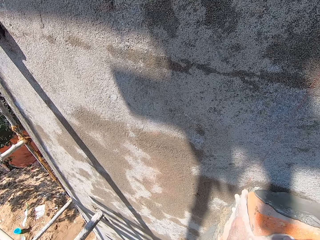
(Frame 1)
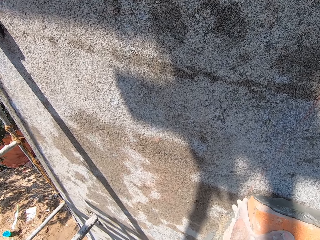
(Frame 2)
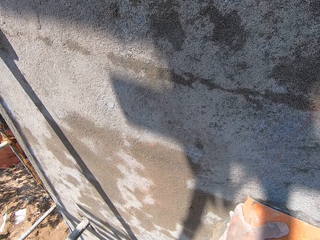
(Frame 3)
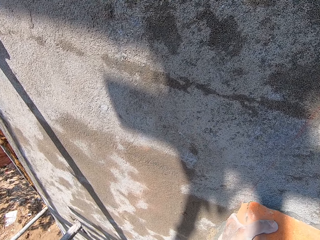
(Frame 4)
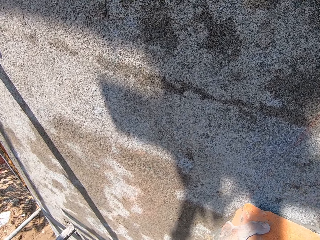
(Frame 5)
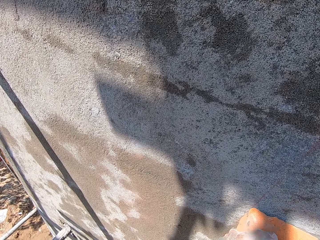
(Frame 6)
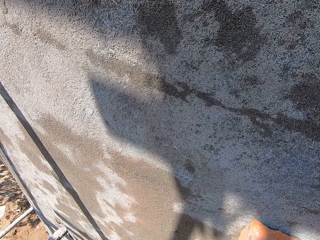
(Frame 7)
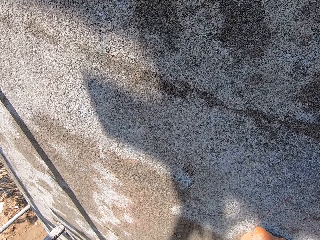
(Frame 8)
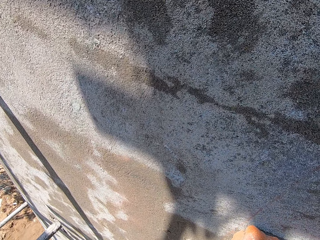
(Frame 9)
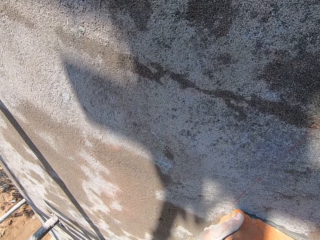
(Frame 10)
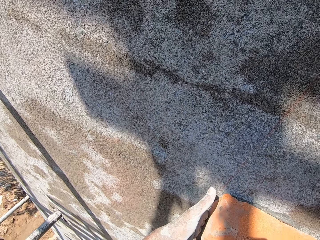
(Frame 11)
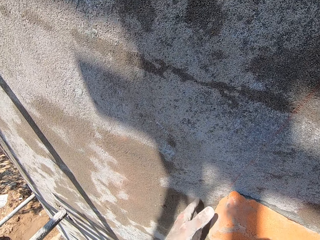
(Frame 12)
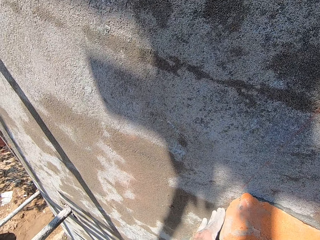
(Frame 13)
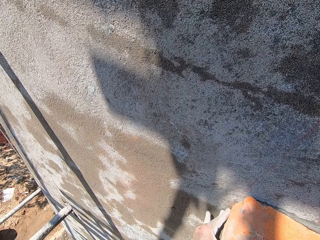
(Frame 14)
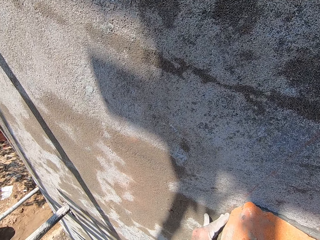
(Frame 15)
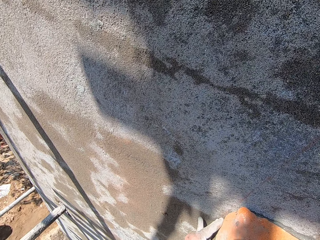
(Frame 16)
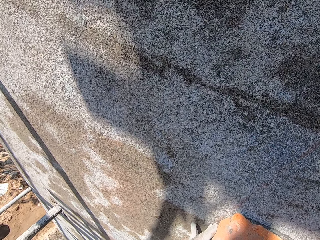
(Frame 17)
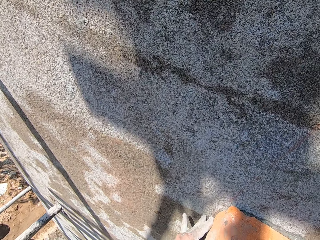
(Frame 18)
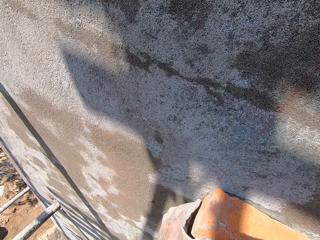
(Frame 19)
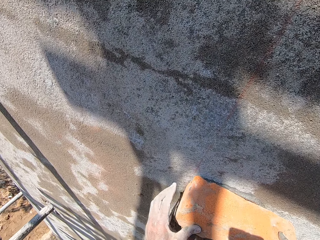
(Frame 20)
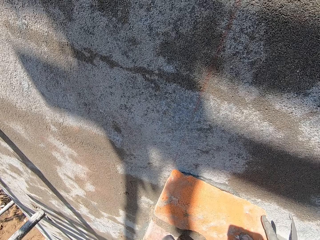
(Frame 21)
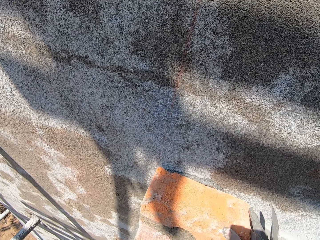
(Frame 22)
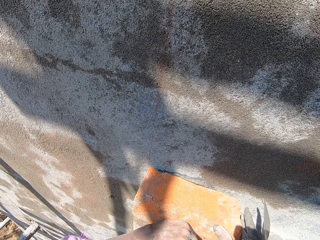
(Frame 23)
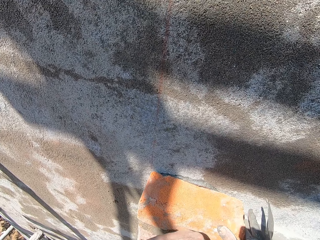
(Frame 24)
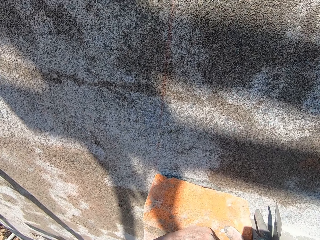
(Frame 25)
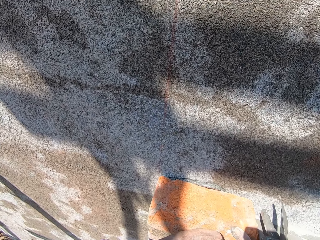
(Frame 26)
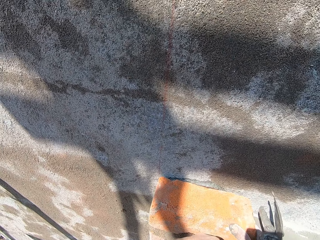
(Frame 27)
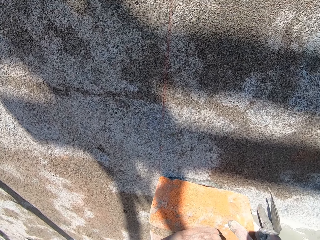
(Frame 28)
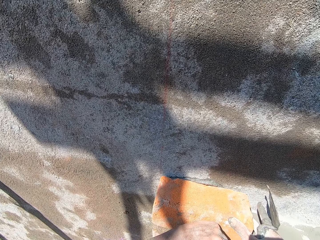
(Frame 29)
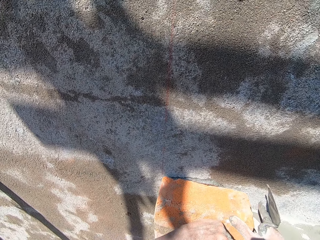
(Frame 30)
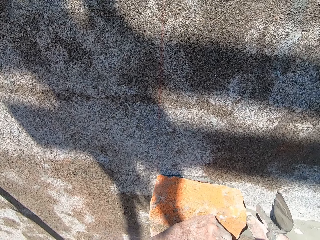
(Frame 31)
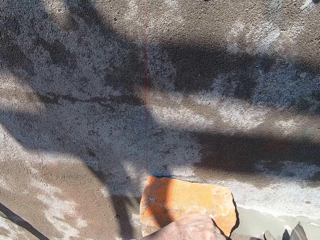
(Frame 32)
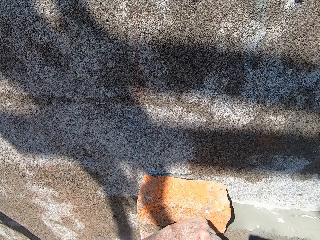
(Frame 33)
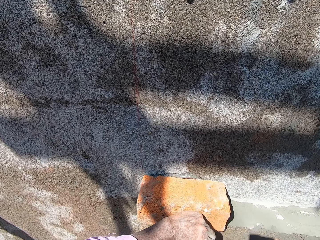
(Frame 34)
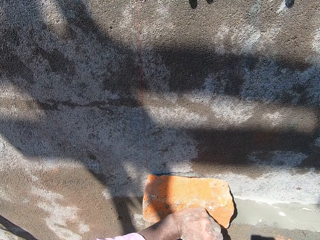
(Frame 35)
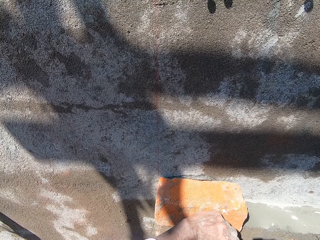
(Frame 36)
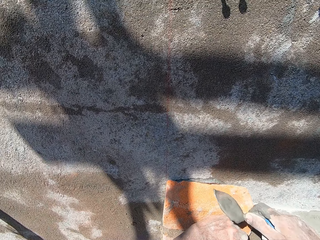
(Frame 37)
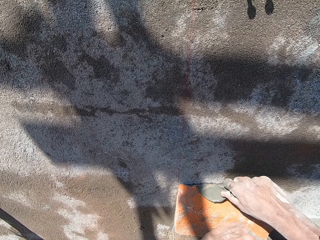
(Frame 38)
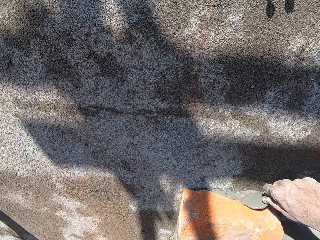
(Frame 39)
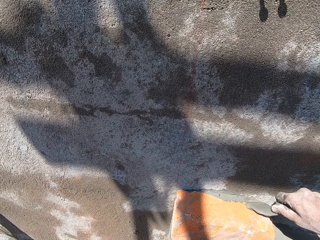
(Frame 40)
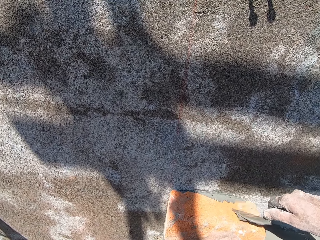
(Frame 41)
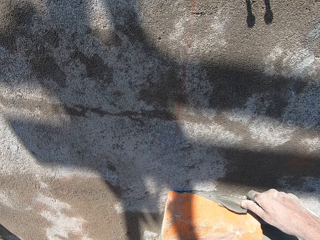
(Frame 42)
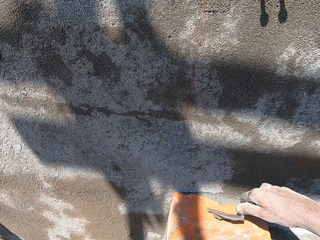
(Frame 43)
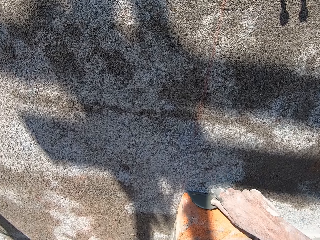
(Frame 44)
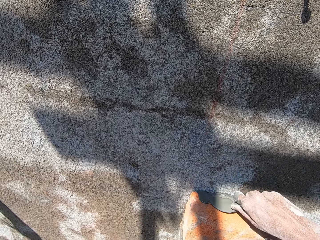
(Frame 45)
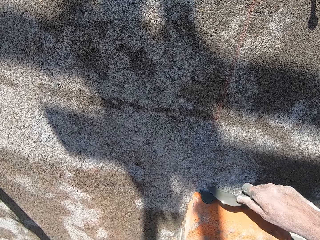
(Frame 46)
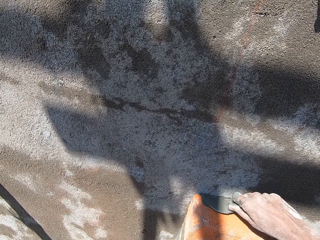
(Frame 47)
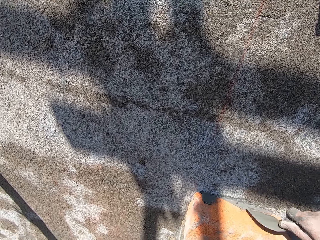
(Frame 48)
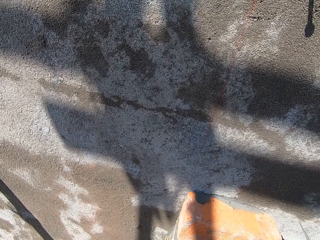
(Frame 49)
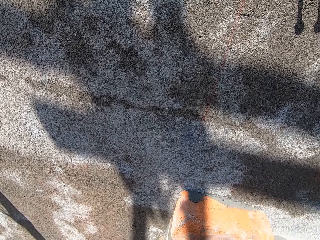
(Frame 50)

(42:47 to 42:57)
The camera wearer plasters the brick on the wall with both hands. He hits the brick on the wall with his left hand. He smoothens the mixed cement on the brick on the wall with the trowel in his right hand.

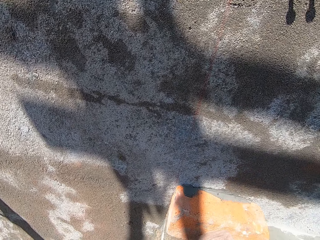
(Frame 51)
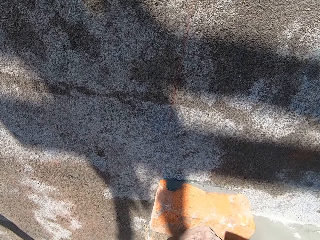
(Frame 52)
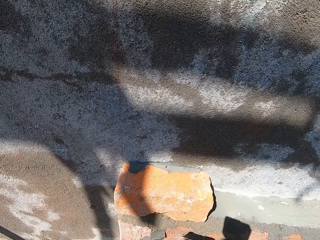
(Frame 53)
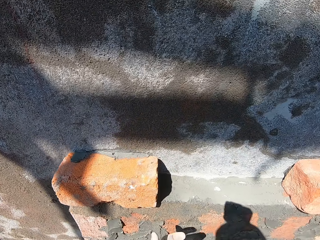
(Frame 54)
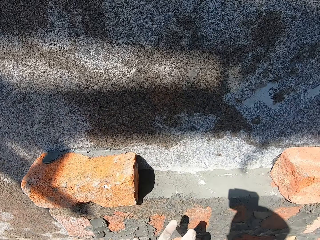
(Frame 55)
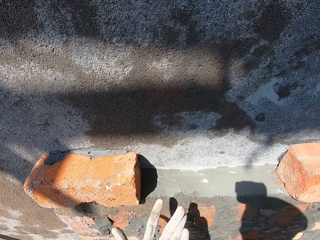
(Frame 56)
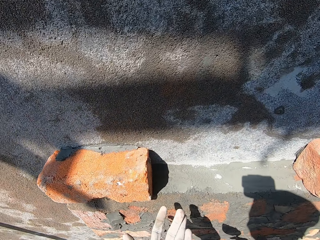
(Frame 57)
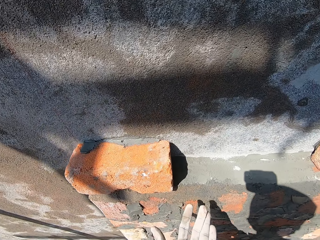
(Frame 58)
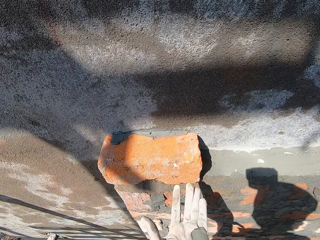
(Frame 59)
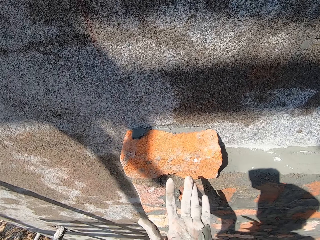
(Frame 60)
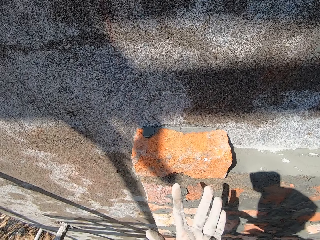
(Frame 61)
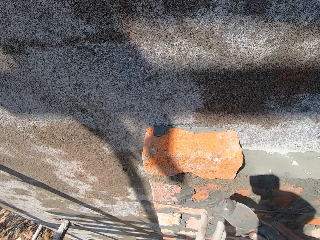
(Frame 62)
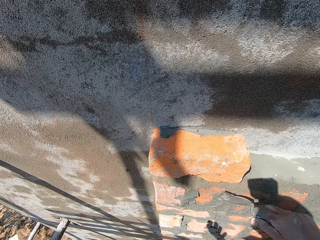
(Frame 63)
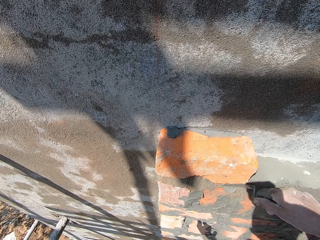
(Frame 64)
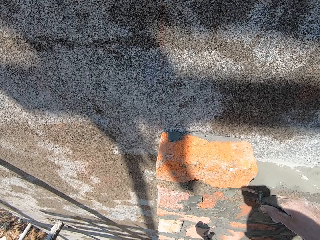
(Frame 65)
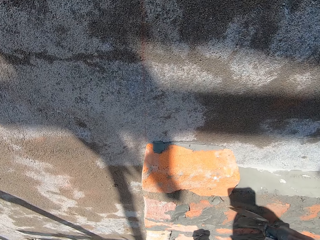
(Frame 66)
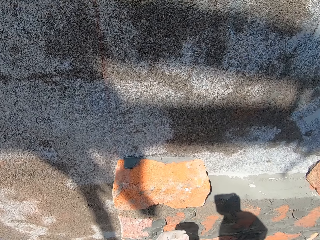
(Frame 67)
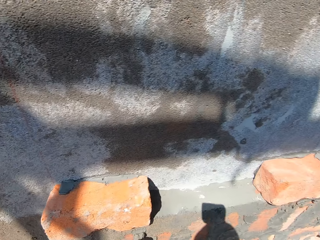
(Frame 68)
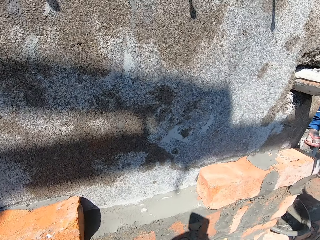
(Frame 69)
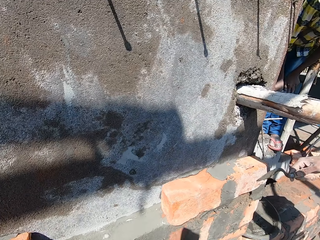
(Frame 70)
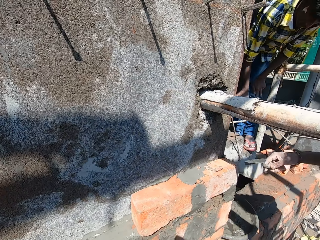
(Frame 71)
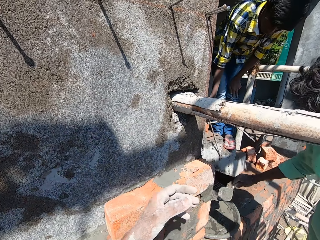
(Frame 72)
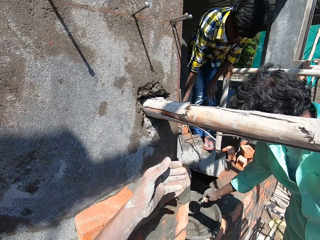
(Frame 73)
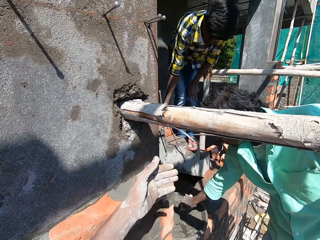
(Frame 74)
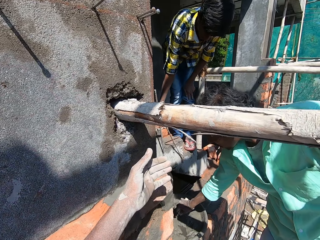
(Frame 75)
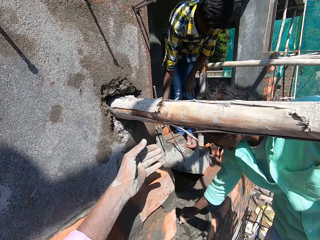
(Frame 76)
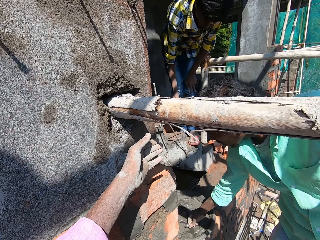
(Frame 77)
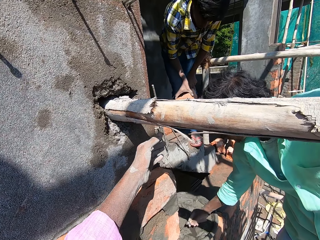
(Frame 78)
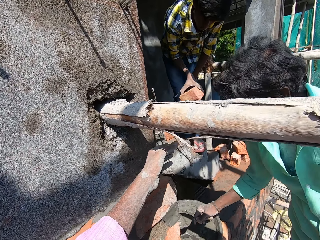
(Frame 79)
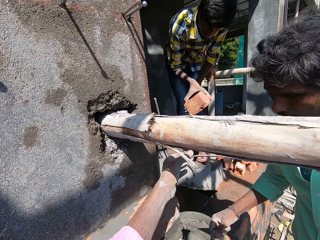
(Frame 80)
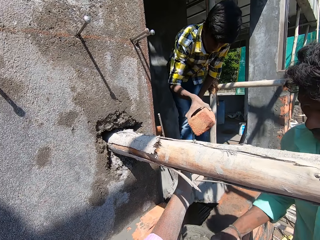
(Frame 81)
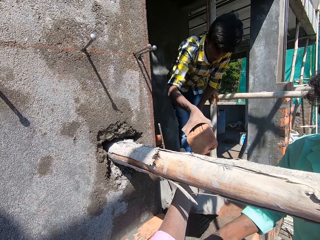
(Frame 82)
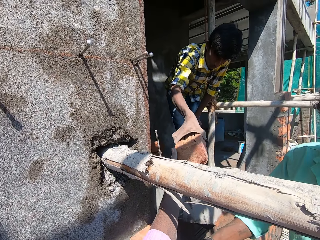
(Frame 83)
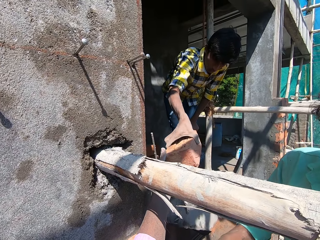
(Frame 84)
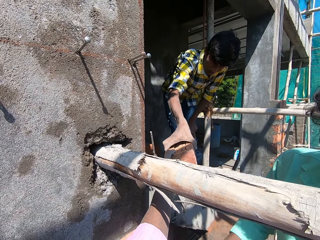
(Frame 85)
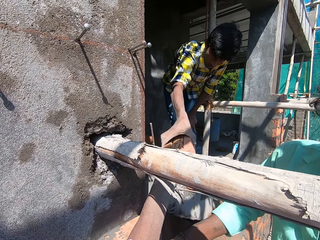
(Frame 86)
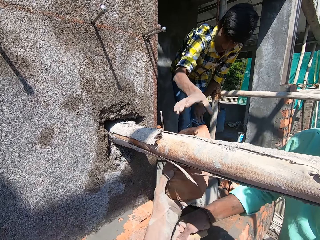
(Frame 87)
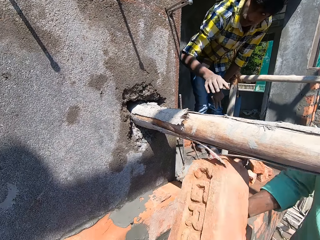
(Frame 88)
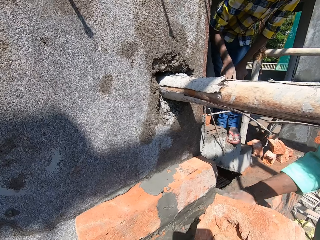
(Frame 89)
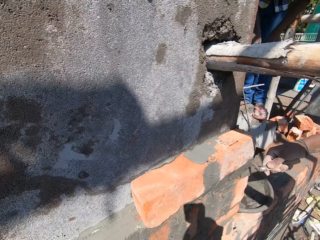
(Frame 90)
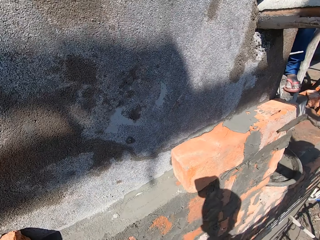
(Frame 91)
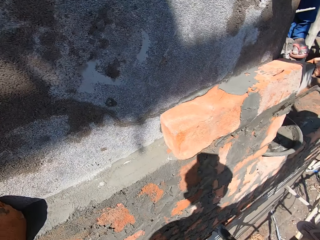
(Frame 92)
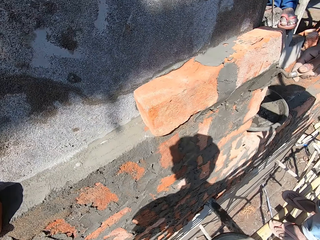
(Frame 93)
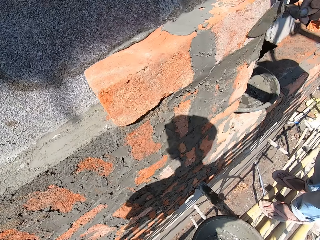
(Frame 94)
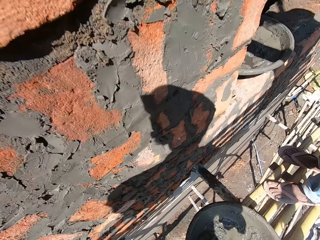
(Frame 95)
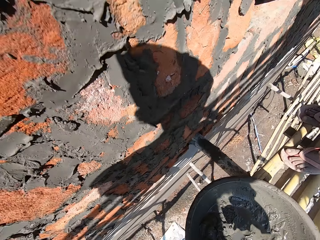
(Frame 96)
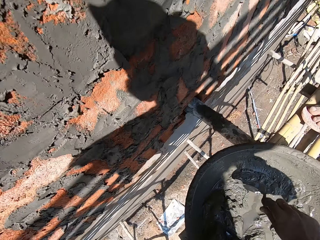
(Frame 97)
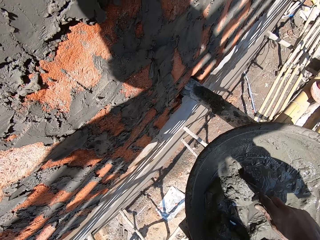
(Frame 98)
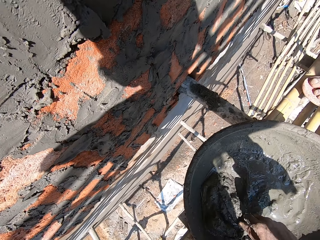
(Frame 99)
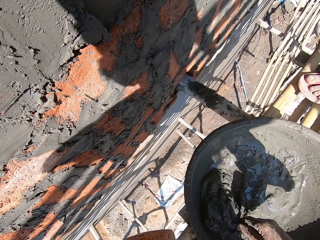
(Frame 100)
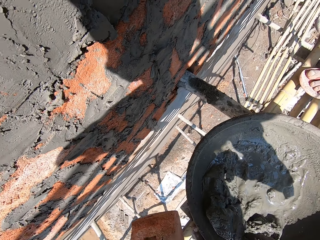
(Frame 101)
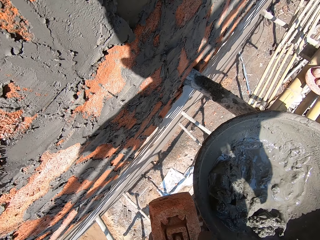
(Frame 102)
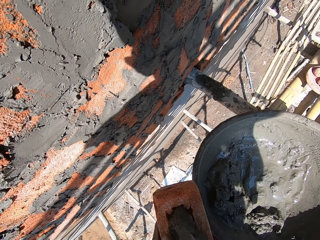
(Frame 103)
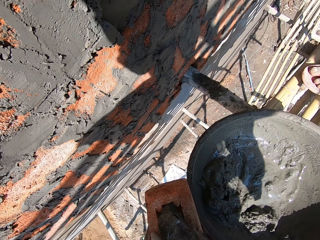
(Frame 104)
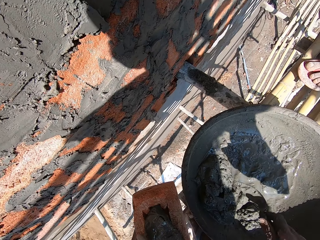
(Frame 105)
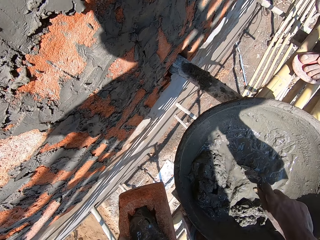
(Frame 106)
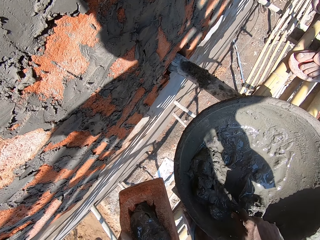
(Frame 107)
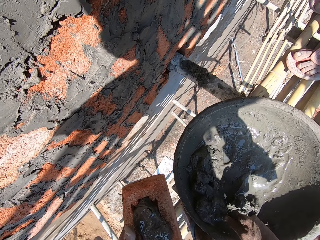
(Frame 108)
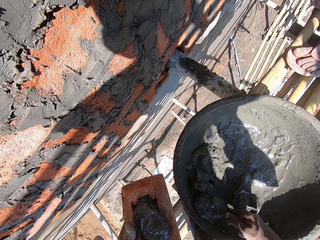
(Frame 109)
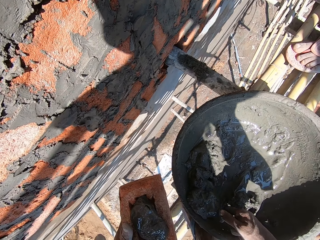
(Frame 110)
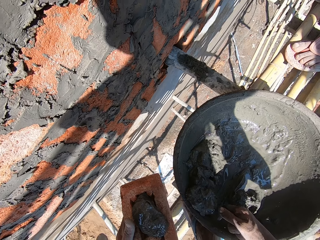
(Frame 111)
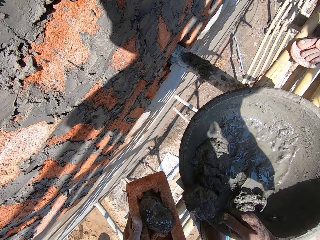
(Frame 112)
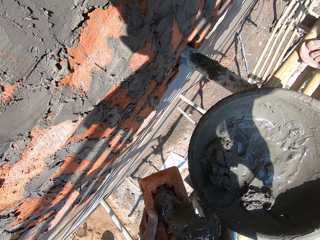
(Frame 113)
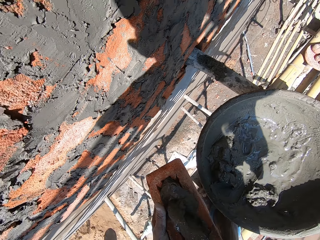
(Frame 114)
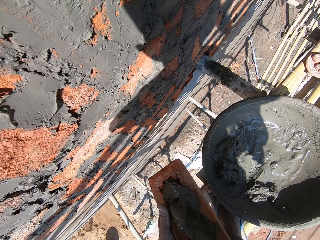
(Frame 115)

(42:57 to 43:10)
The camera wearer scrapes some mixed cement from his left palm with the trowel in his right hand. He plasters the mixed cement on the brick on the wall with the trowel in his right hand. A man smoothens some mixed cement on a brick on the wall with the trowel in his right hand. The man scoops some mixed cement from the head pan on the ledge with the trowel in his right hand. Another man passes the brick to the camera wearer with his right hand. The camera wearer collects the brick from the other man with his left hand. The first man smoothens the mixed cement on the brick on the wall with the trowel in his right hand and interacts with the camera wearer. The camera wearer scoops some mixed cement from the head pan on the bamboo woods with the trowel in his right hand. He pours the mixed cement on the brick in his left hand with the trowel in his right hand. He scoops some mixed cement from the head pan on the bamboo woods with the trowel in his right hand. He pours the mixed cement on the brick in his left hand with the trowel in his right hand.
